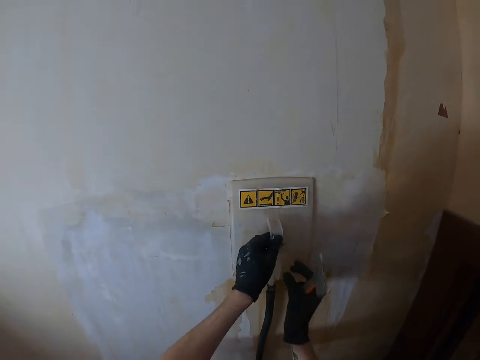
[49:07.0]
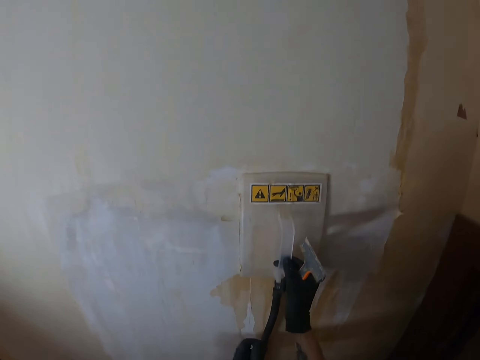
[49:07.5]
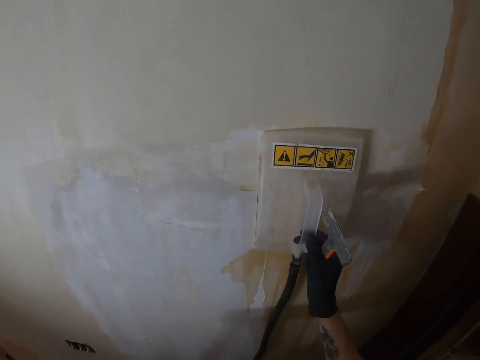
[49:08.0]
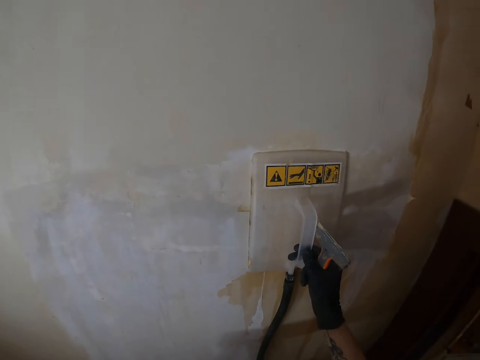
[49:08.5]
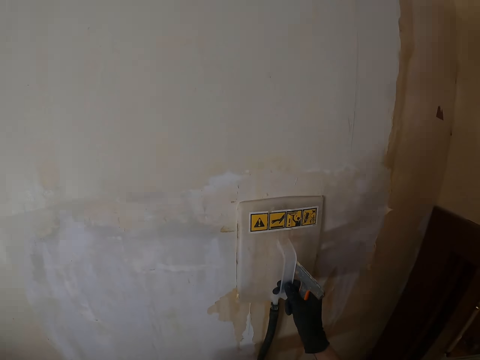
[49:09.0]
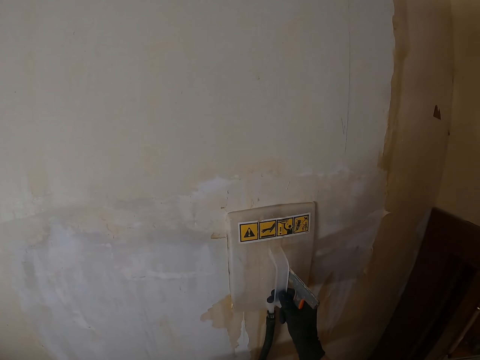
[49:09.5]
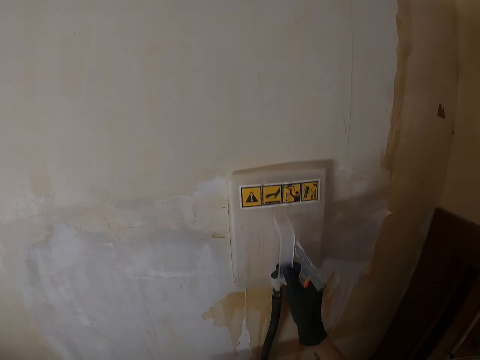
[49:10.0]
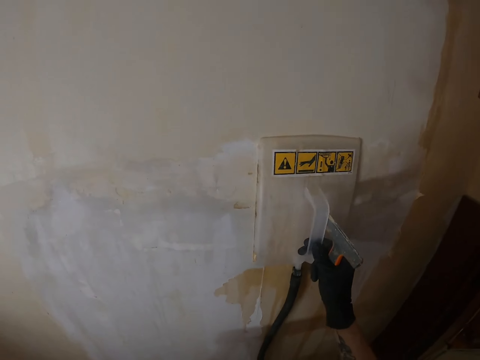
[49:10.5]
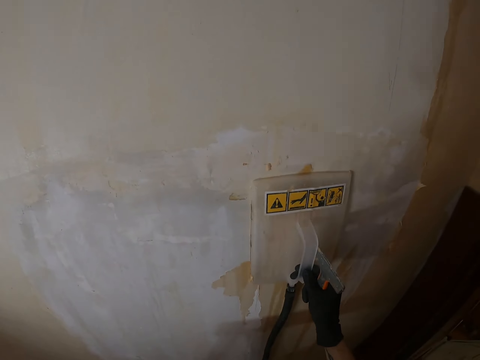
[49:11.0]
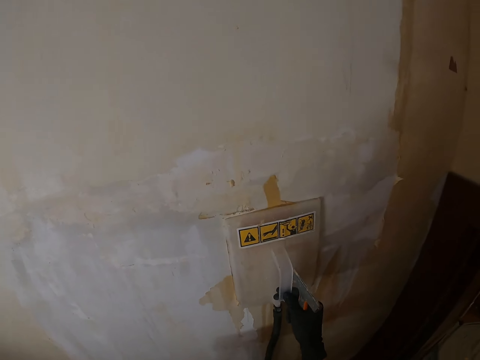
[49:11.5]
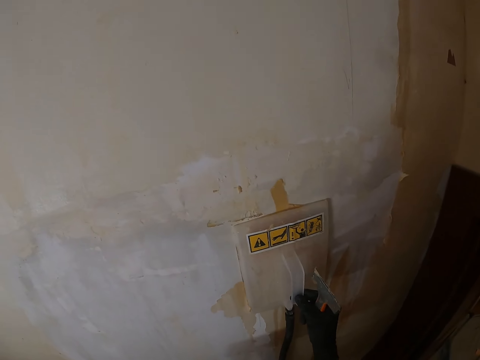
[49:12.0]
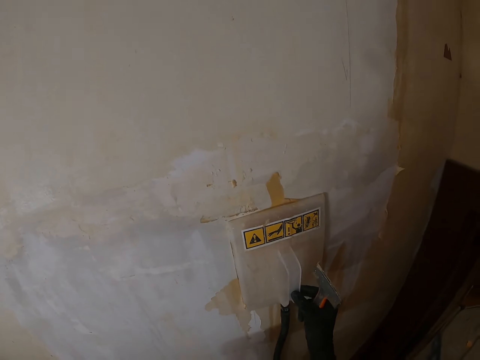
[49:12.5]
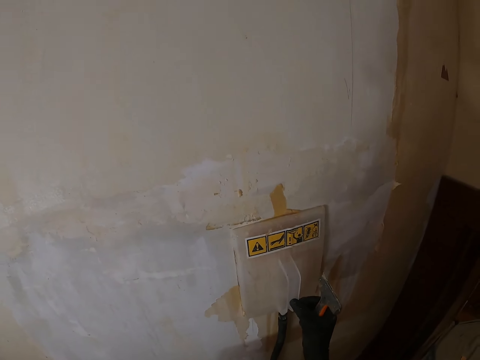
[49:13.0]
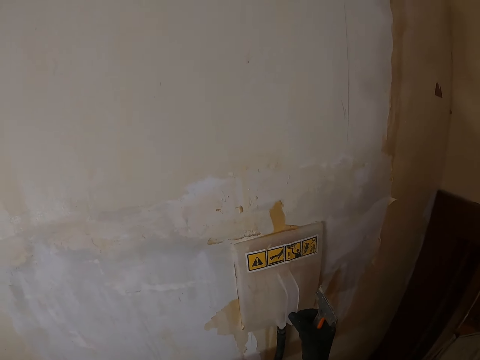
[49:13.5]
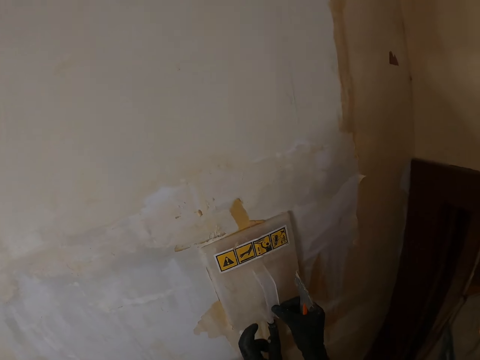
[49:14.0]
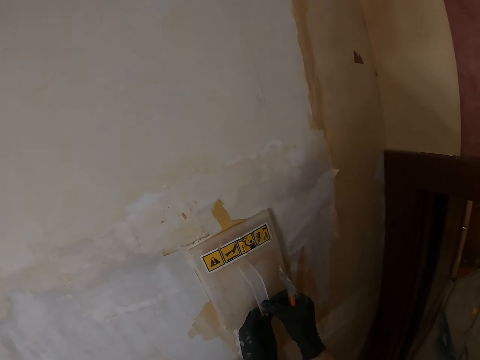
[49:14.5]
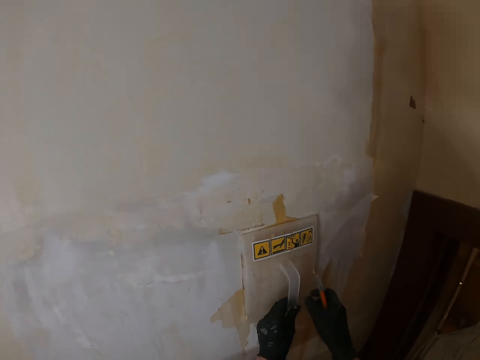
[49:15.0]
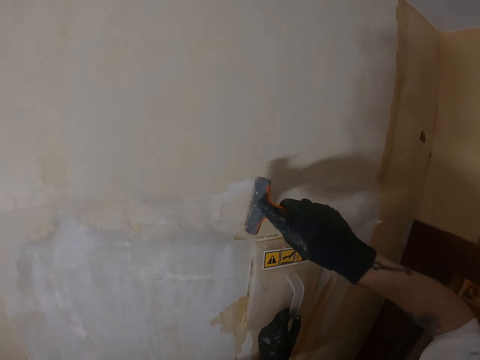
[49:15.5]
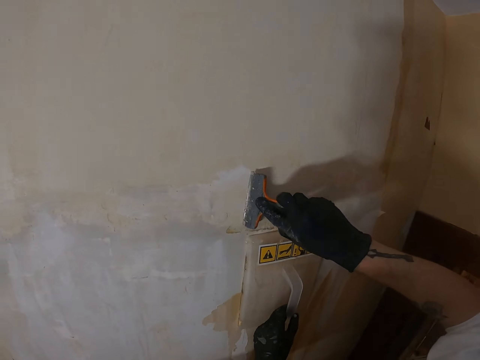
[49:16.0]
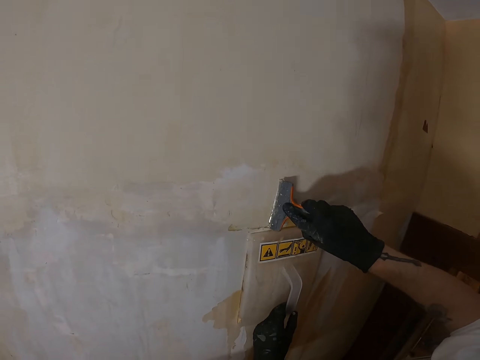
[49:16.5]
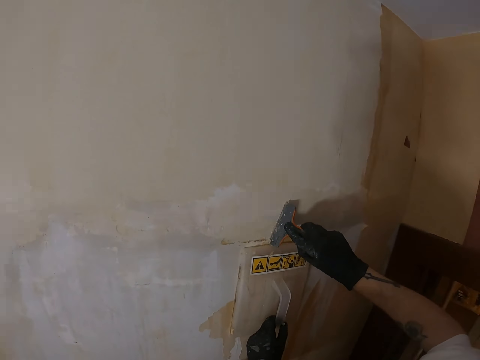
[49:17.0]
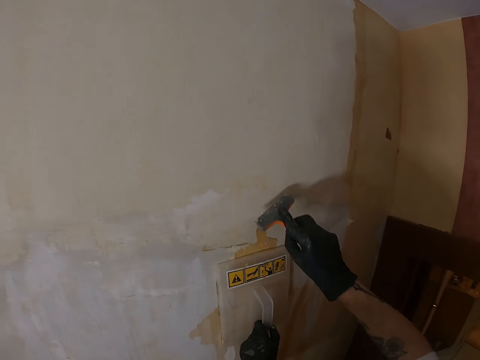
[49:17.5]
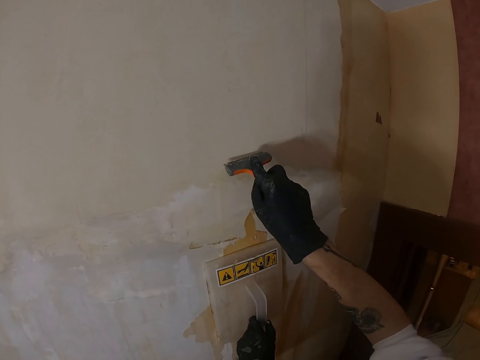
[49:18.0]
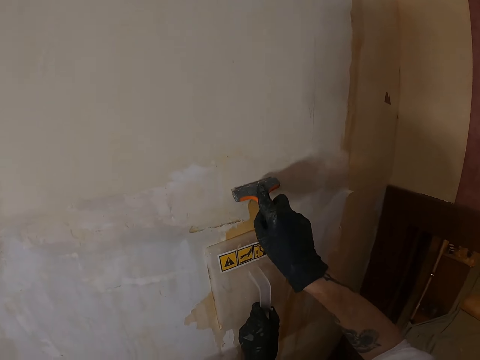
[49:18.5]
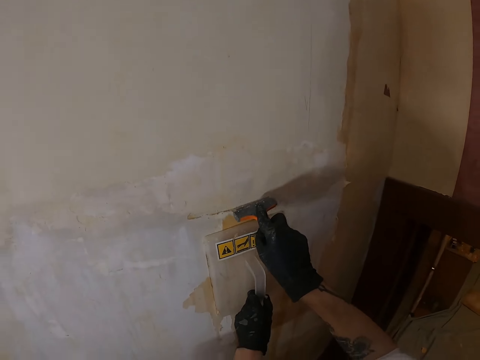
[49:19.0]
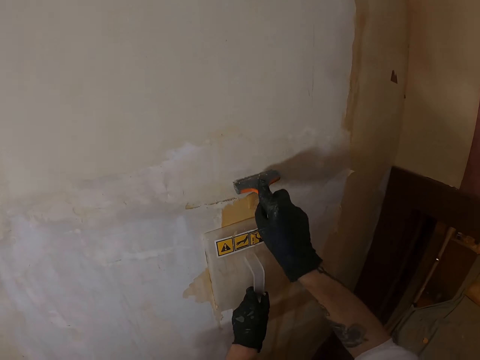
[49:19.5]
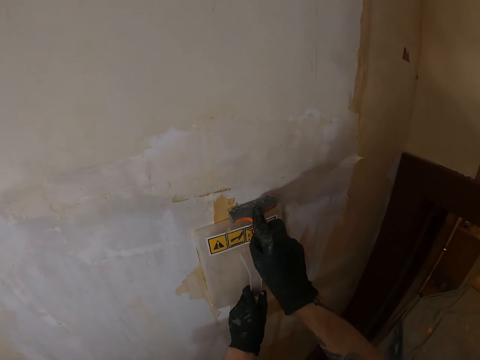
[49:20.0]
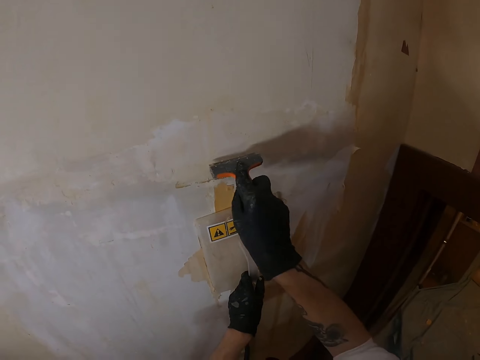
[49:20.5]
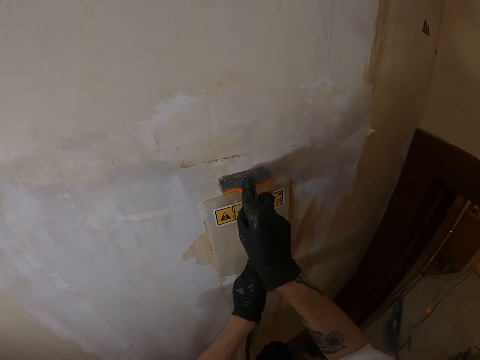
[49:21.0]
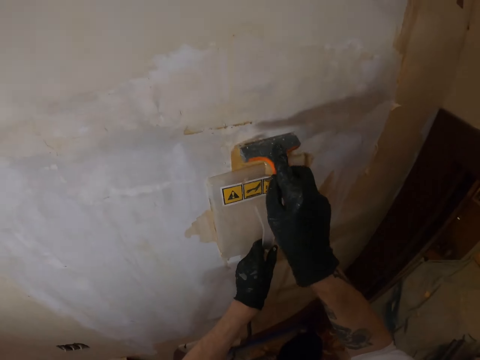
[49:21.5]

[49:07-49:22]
The camera wearer holds the steamer with his right hand. He softens the glue with the wallpaper steamer. He moves the steamer on the wall. He holds the steamer with his left hand. He removes the wallpaper with a putty knife.

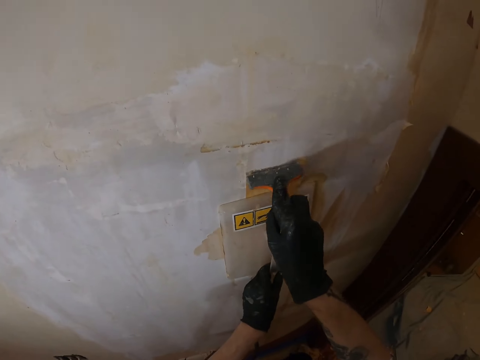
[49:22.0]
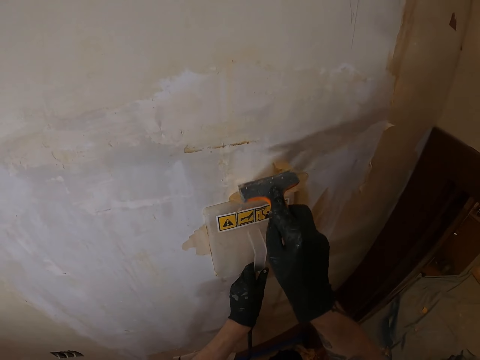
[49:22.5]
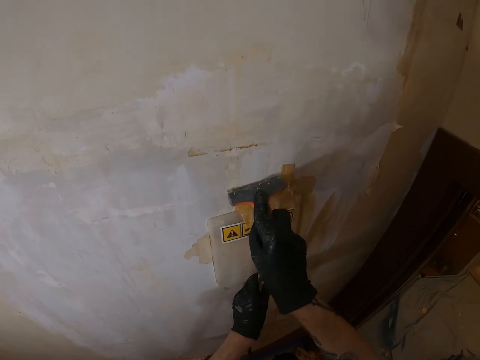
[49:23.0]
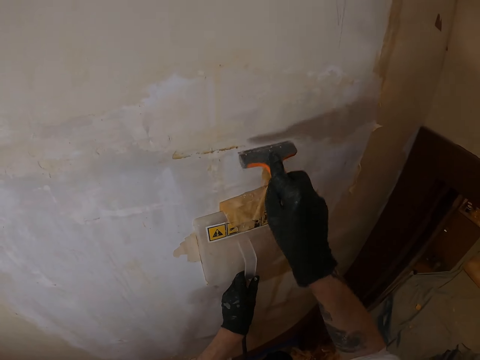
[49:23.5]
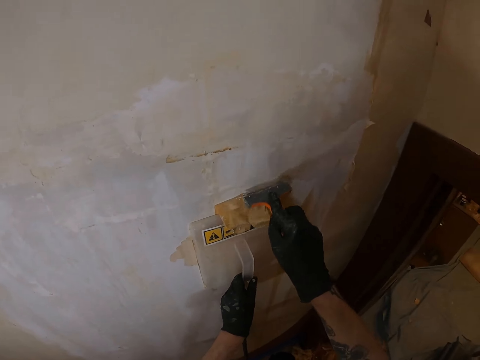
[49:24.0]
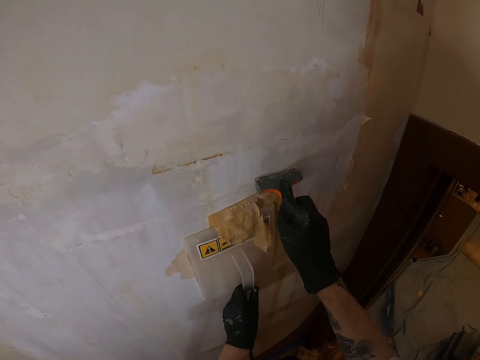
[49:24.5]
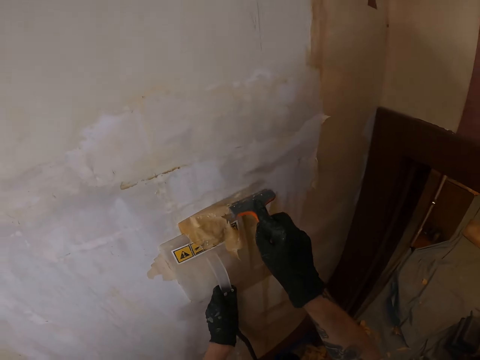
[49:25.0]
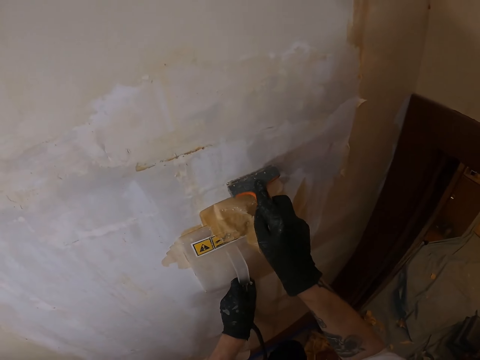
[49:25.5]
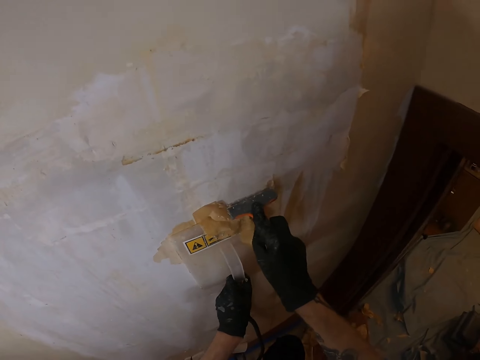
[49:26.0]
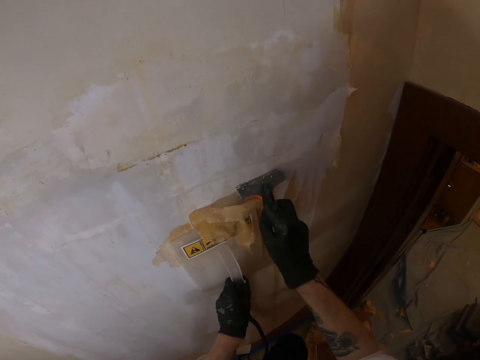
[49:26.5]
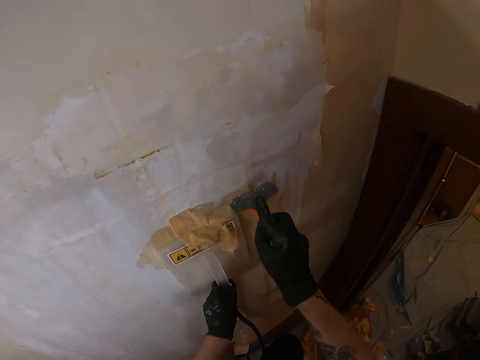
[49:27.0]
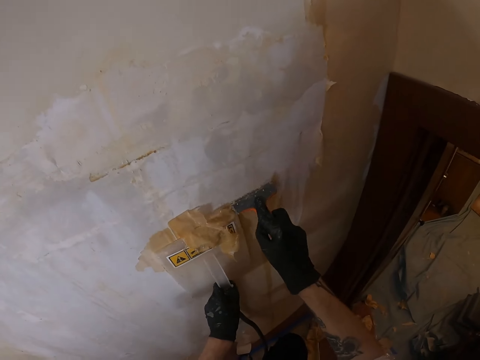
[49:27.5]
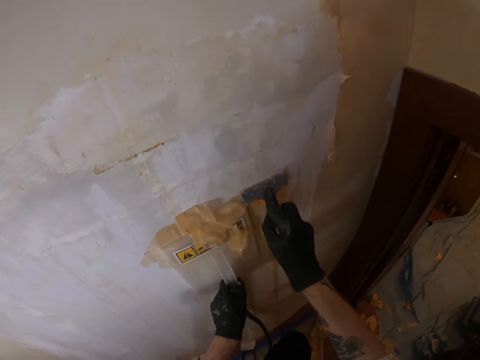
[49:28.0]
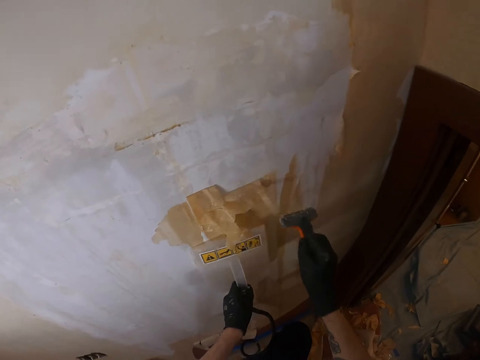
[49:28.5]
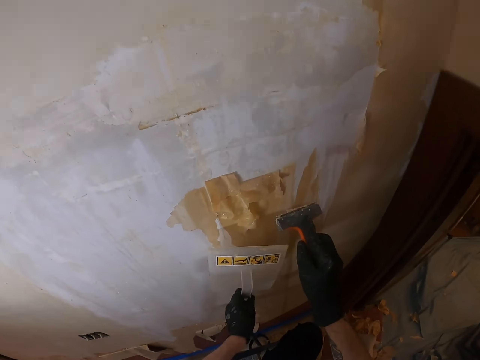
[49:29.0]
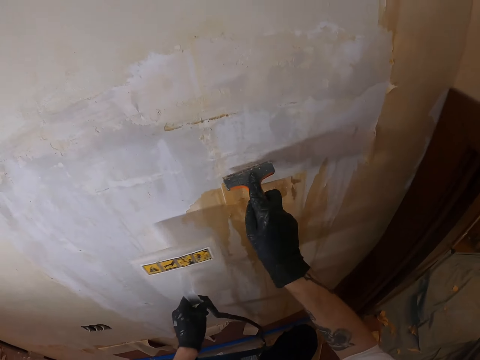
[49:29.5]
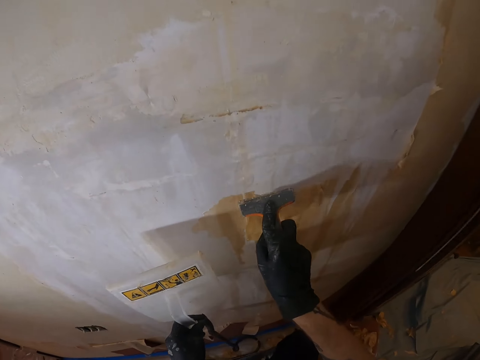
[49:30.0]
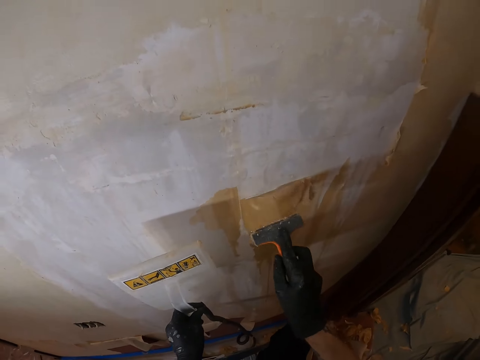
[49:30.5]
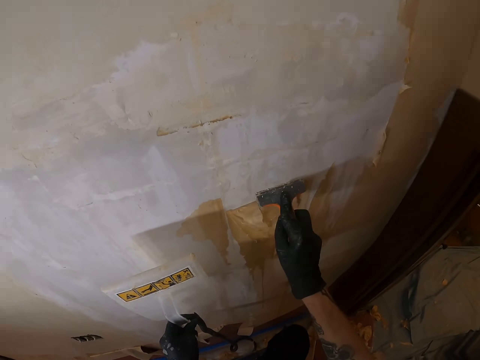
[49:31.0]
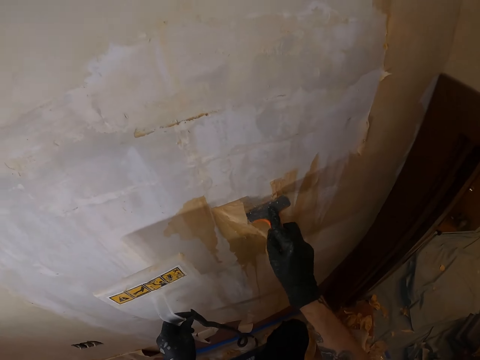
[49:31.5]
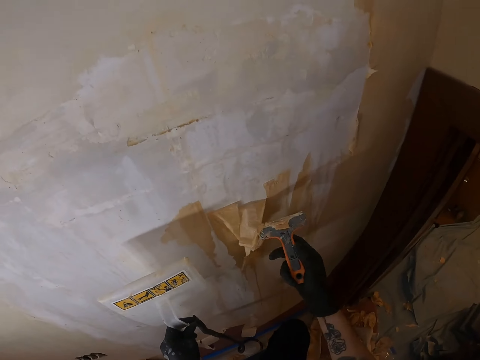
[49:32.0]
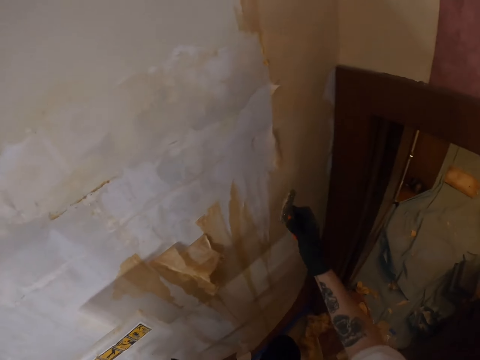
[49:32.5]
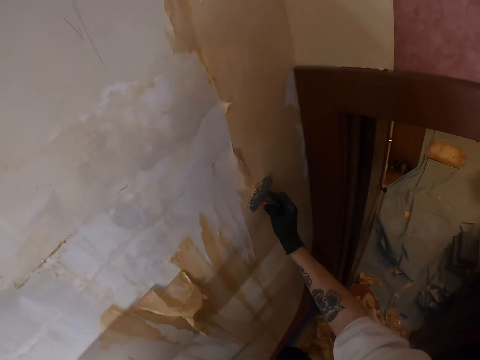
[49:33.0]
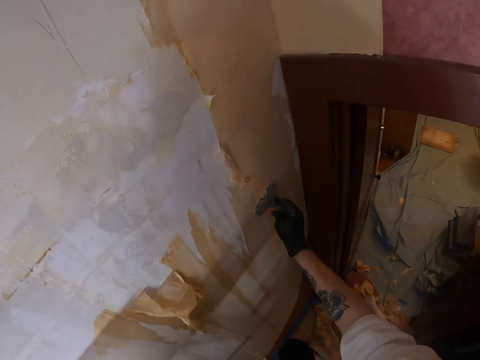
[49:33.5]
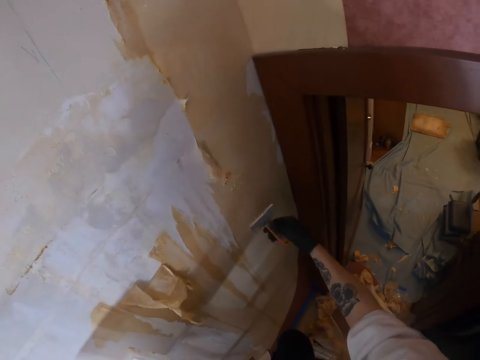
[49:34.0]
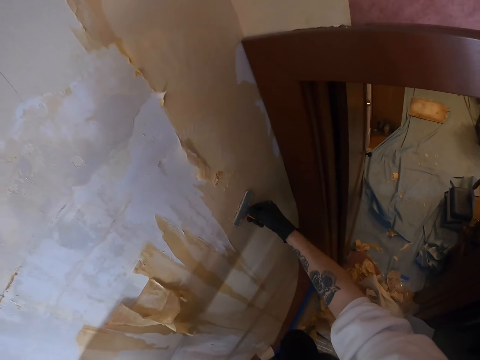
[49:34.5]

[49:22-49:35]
The camera wearer removes the steamer from the wall. They remove the wallpaper with a putty knife.
